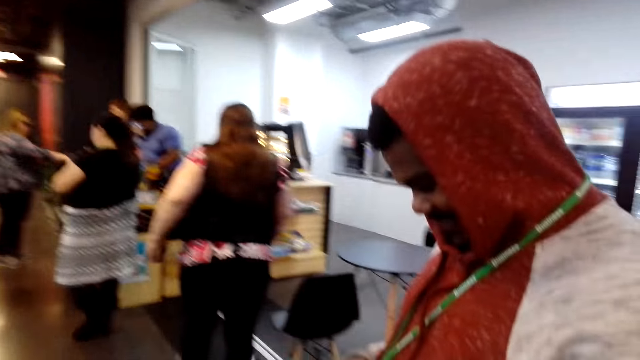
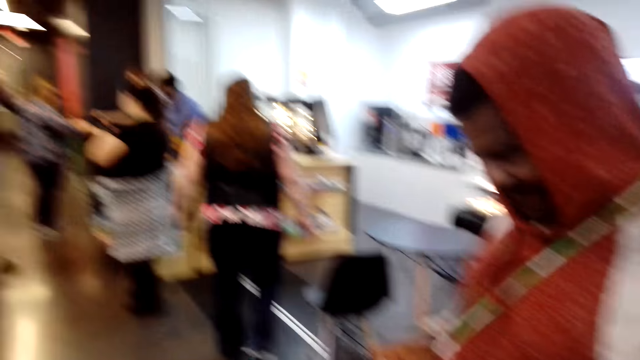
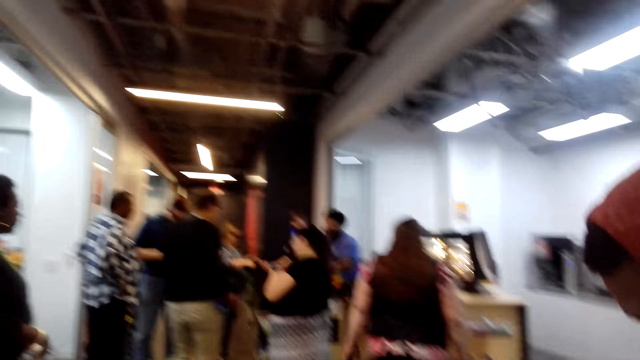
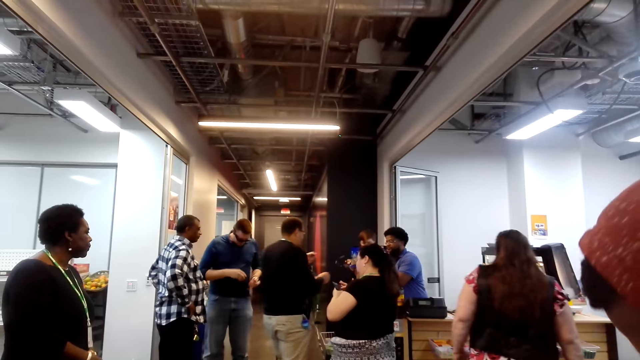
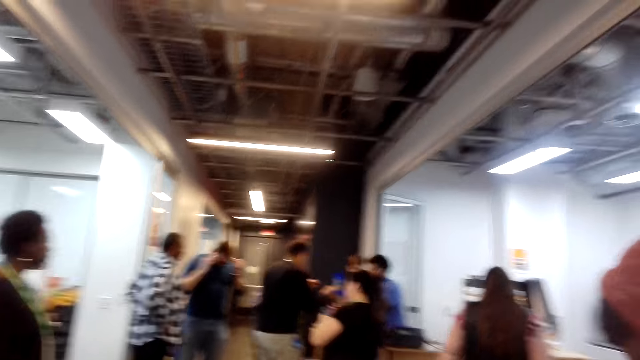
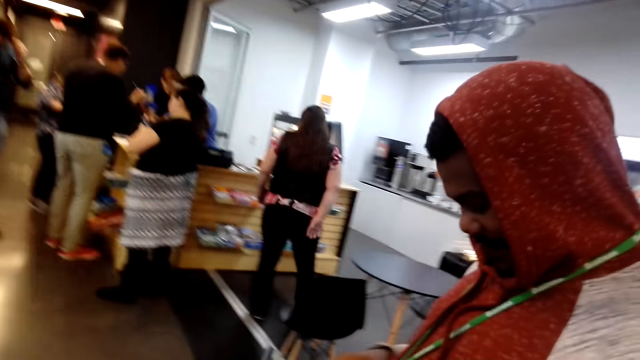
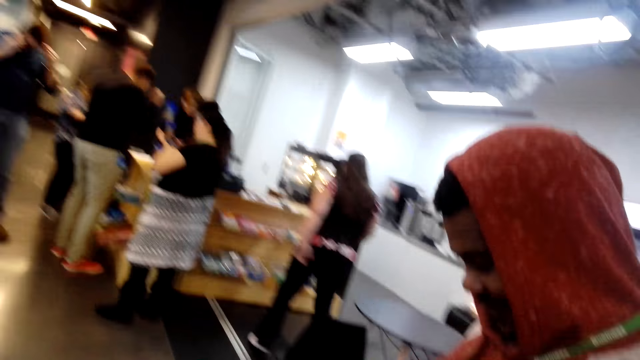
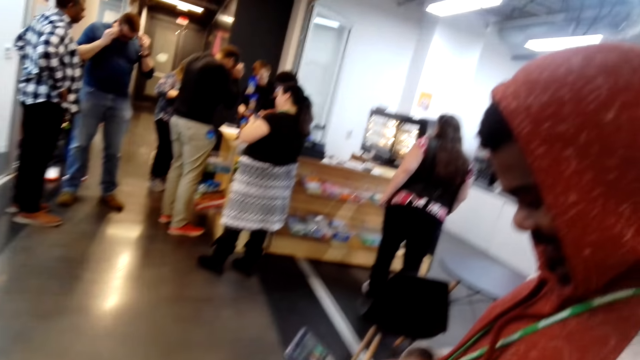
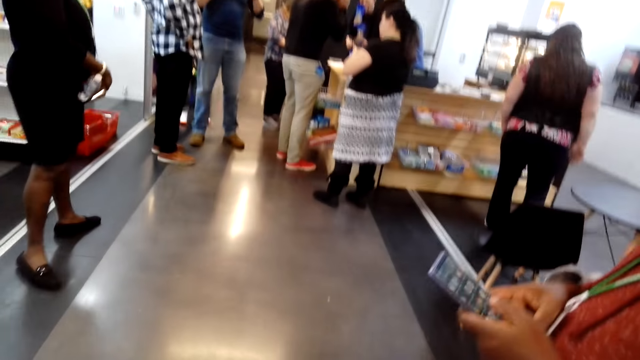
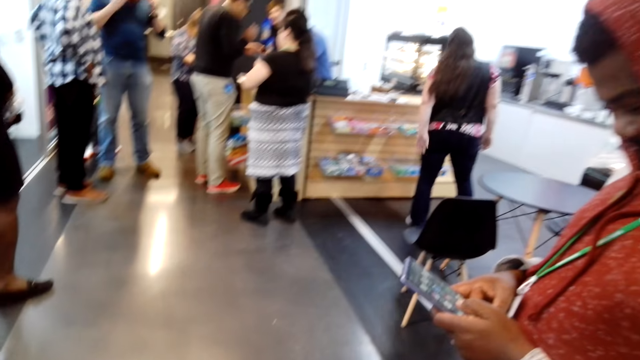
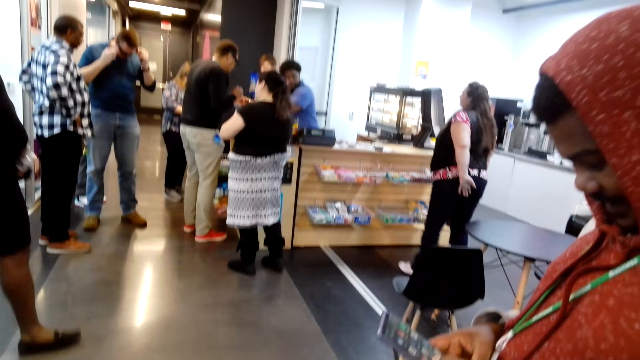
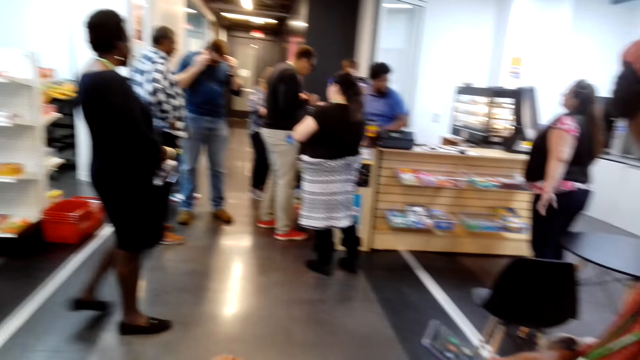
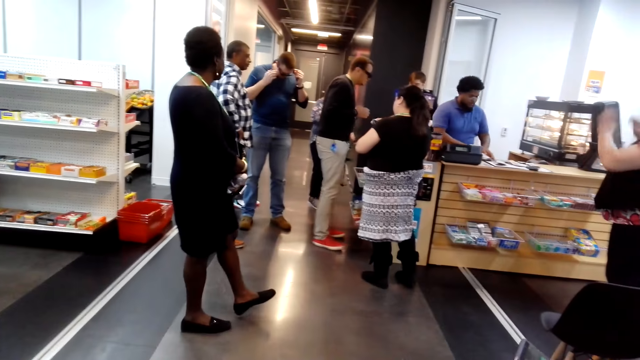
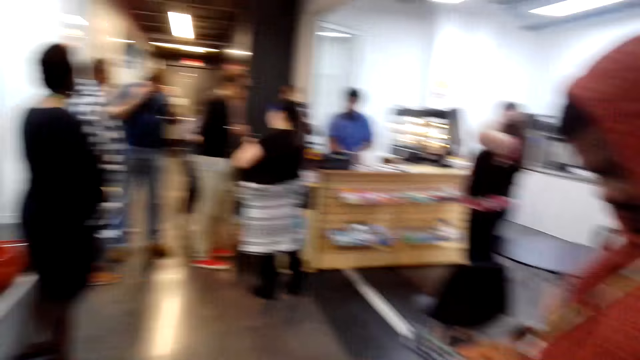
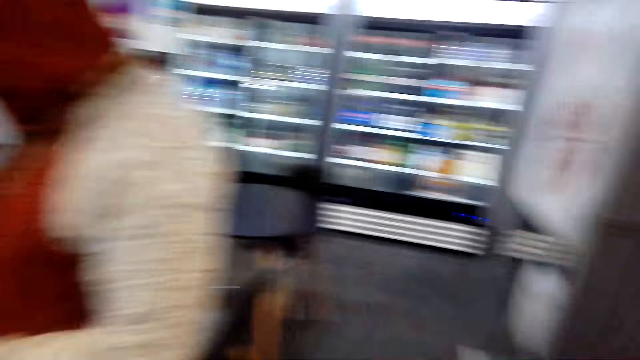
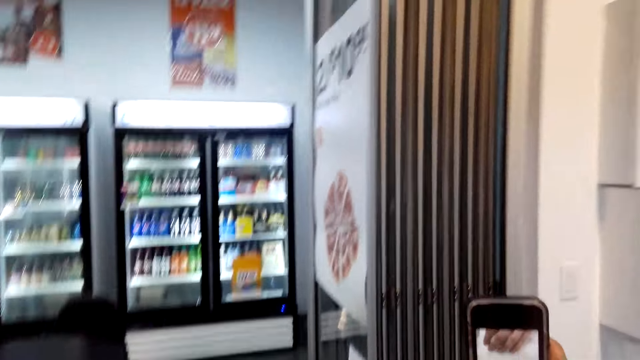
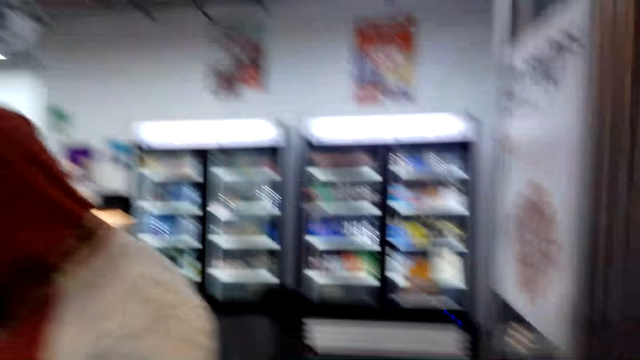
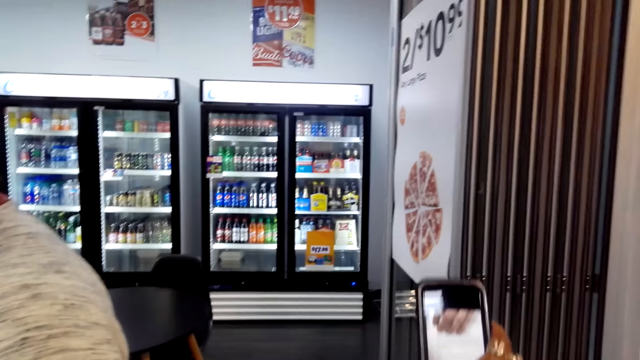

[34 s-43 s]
The man uses the phone. The camera wearer looks around the mall. Another man holds his glasses. The first man uses the phone. The camera wearer converses with the first man. They lift the phone.

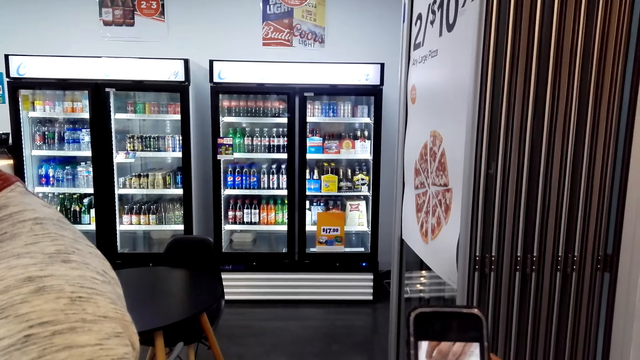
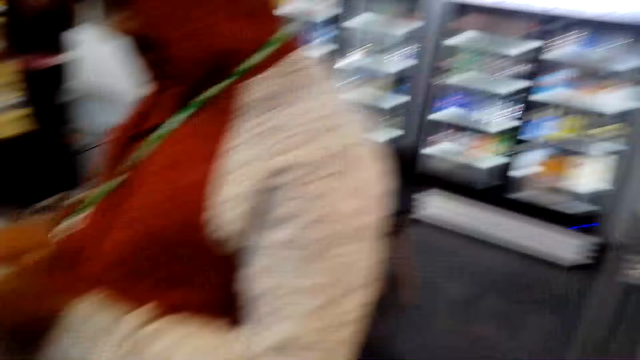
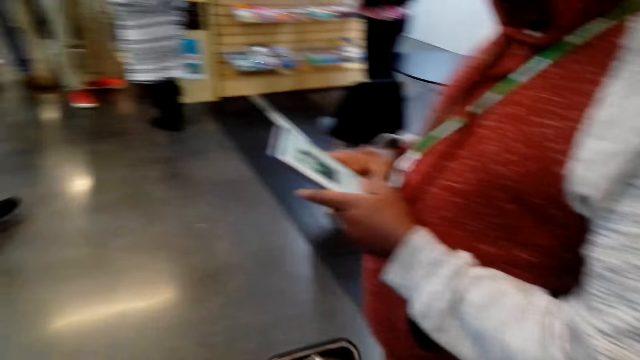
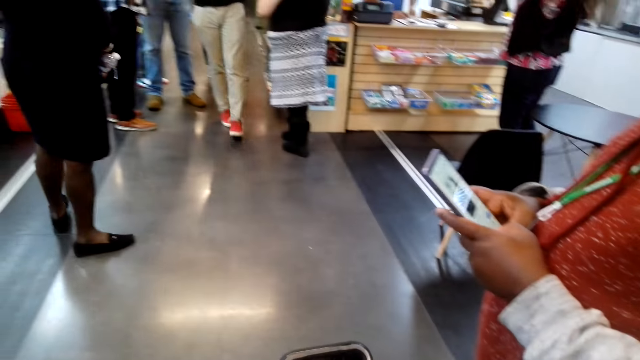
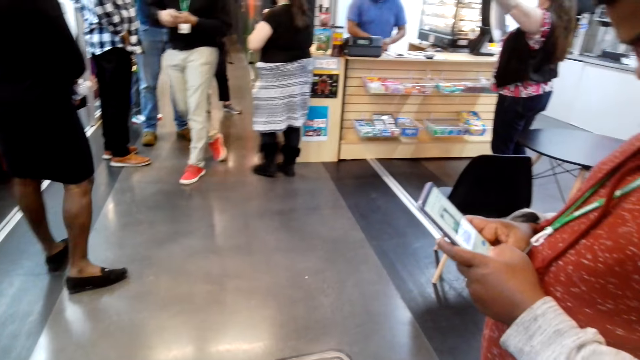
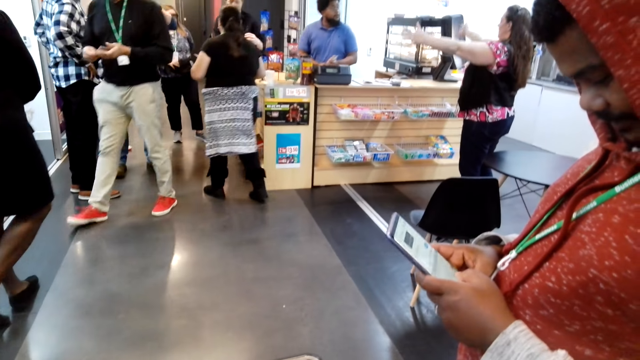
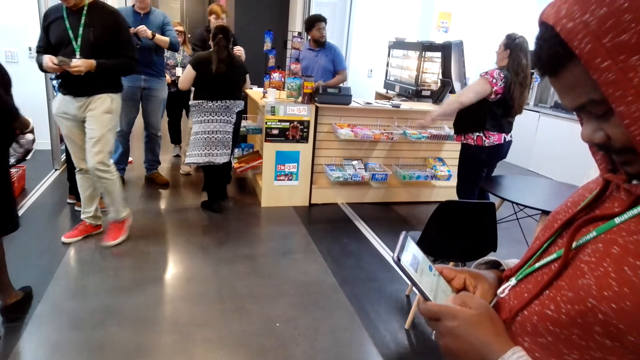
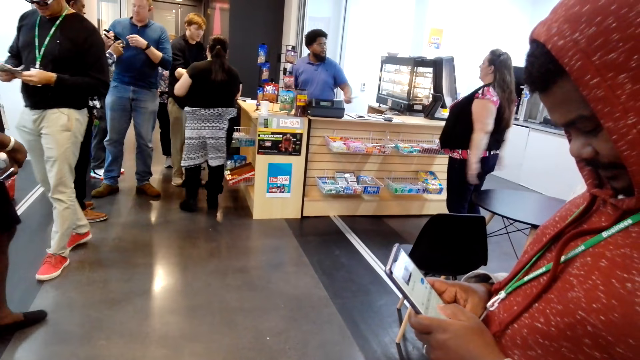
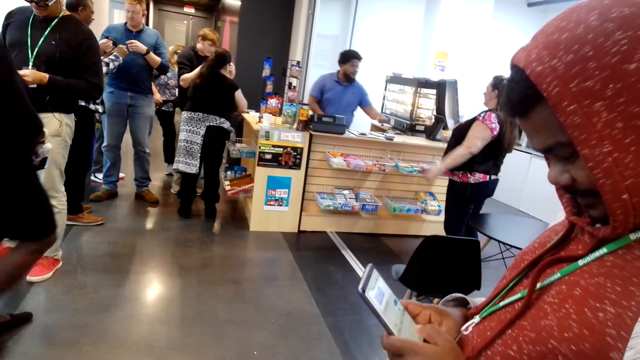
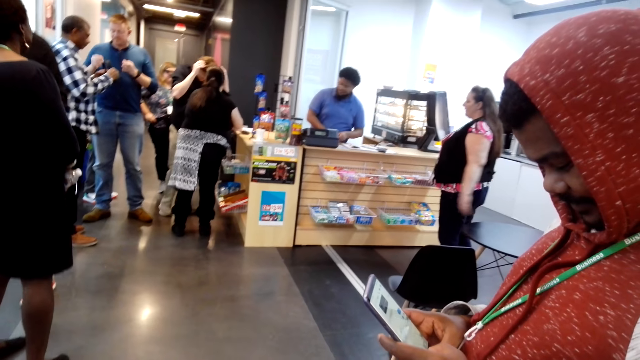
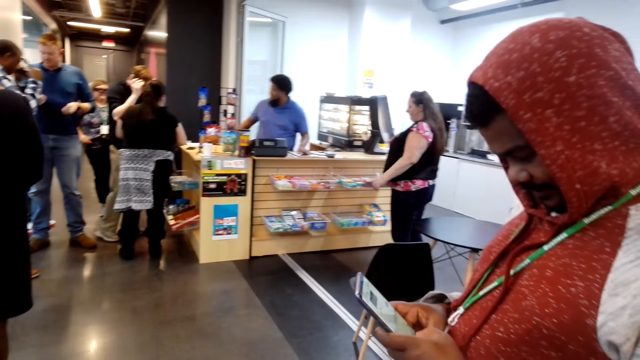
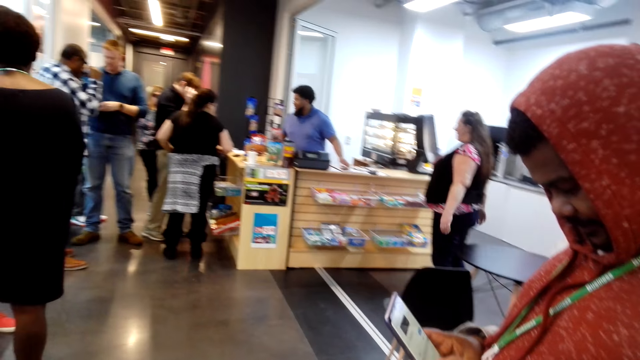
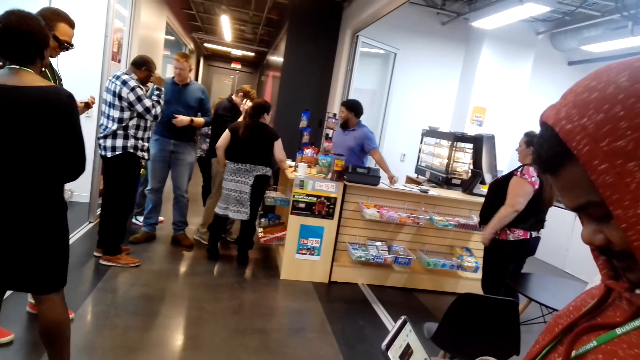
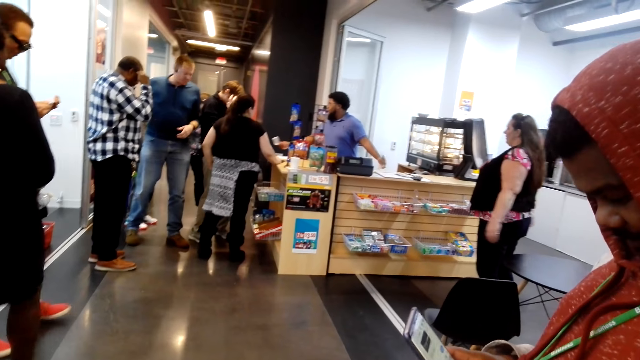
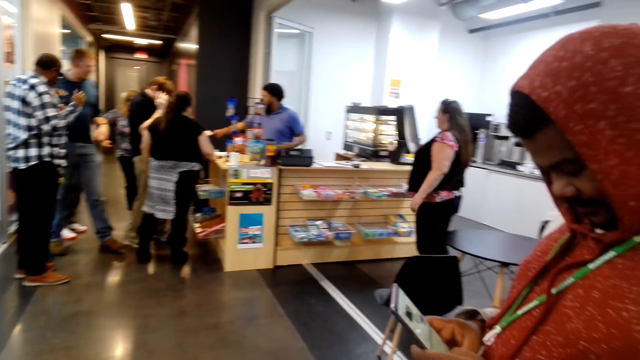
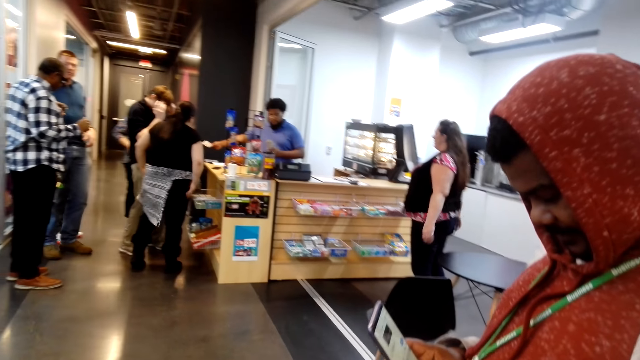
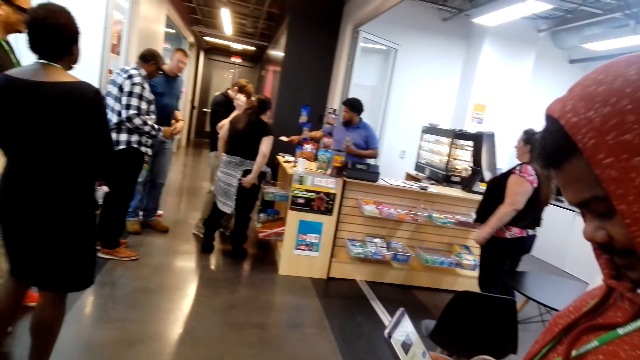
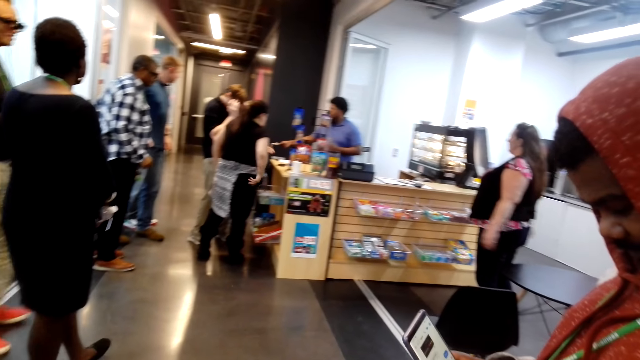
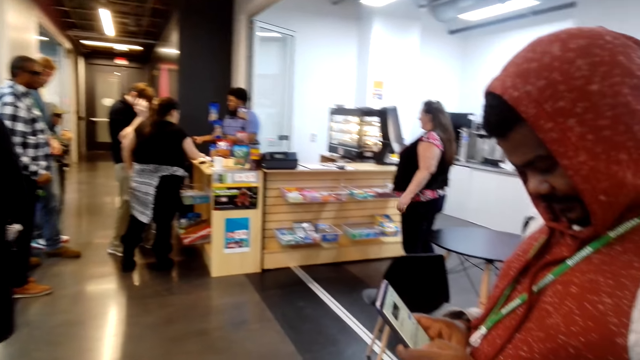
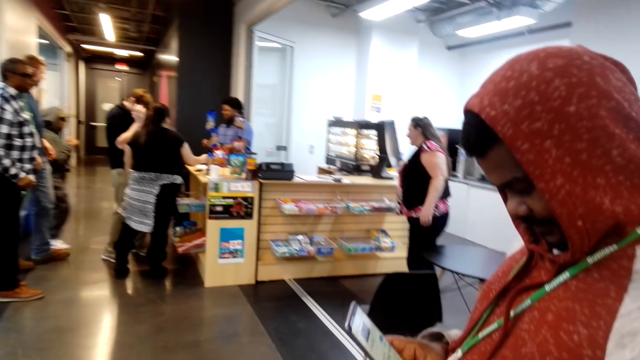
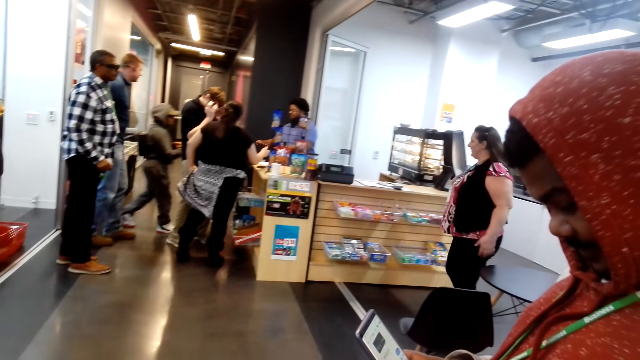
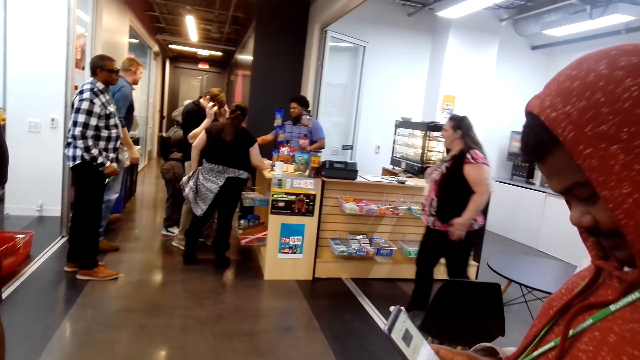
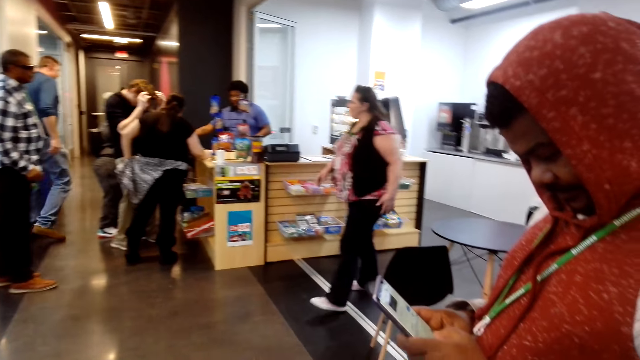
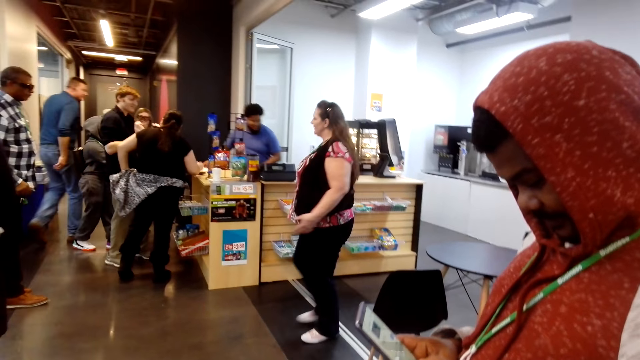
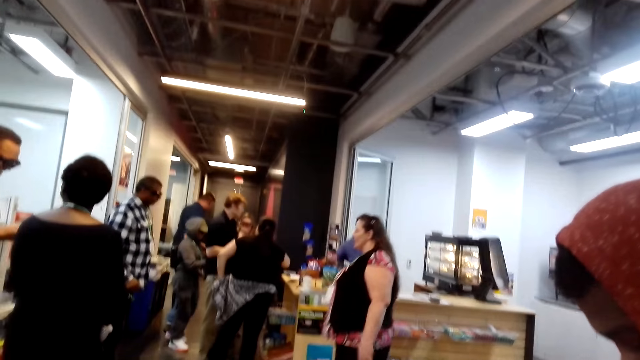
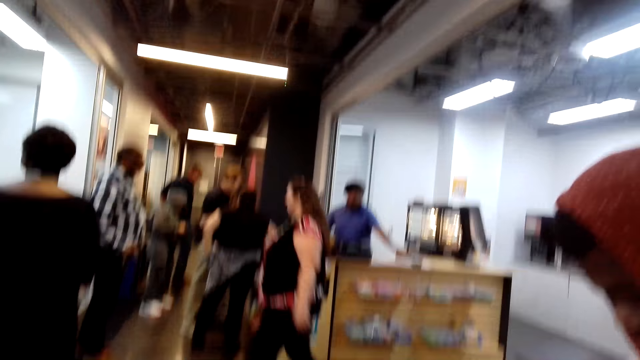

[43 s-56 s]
The camera wearer looks at the phone. The man scrolls the phone. The camera wearer converses with the man. The man converses with another man. The first man uses the phone. The other man wears glasses. The camera wearer looks around the mall. The first man uses the phone. Another man walks around the mall.
